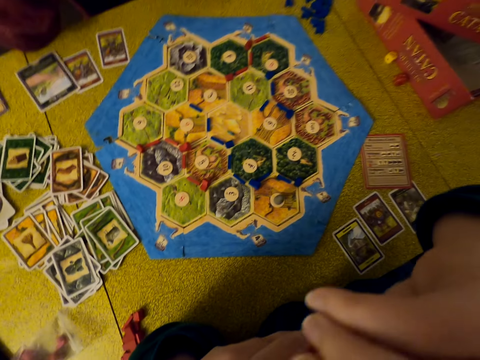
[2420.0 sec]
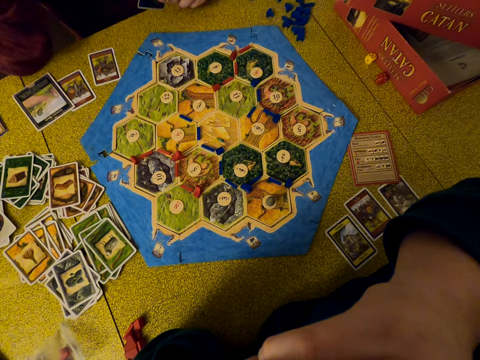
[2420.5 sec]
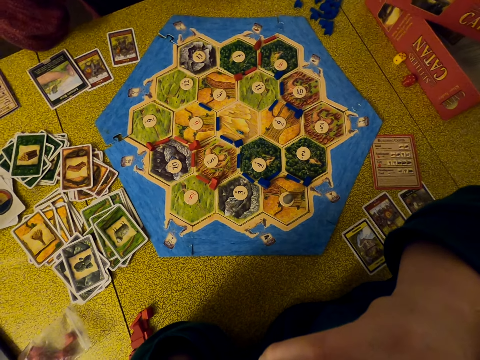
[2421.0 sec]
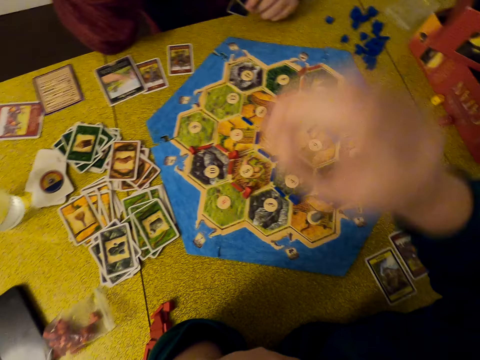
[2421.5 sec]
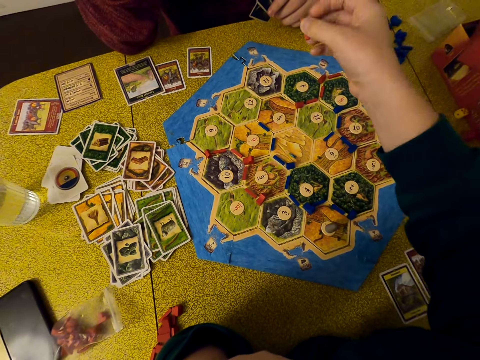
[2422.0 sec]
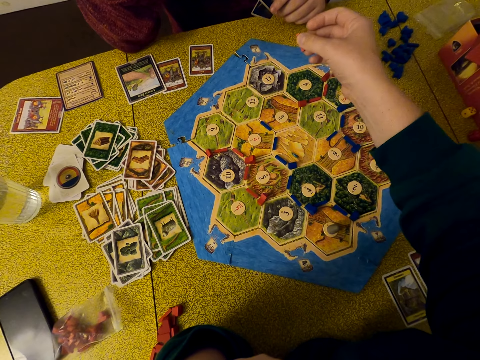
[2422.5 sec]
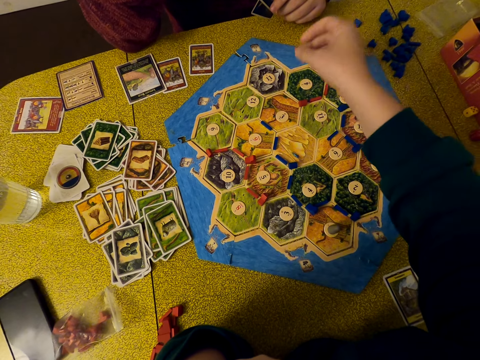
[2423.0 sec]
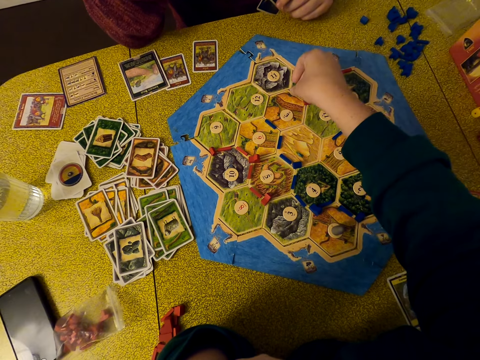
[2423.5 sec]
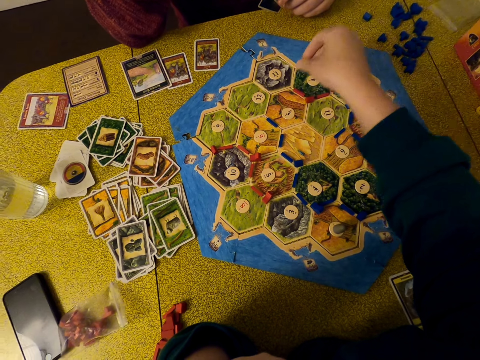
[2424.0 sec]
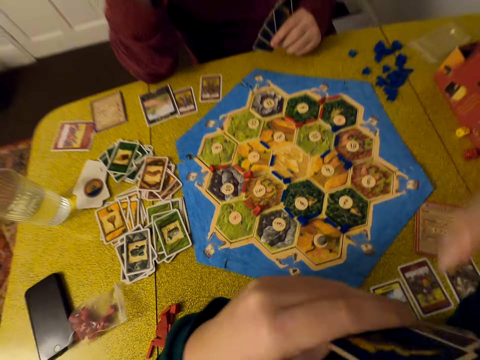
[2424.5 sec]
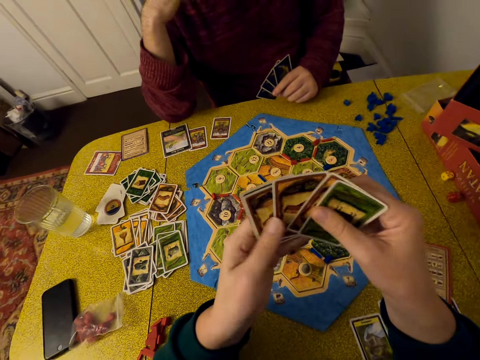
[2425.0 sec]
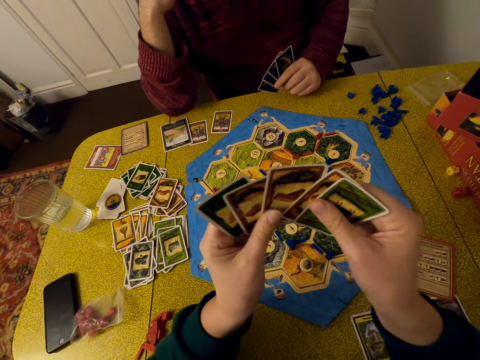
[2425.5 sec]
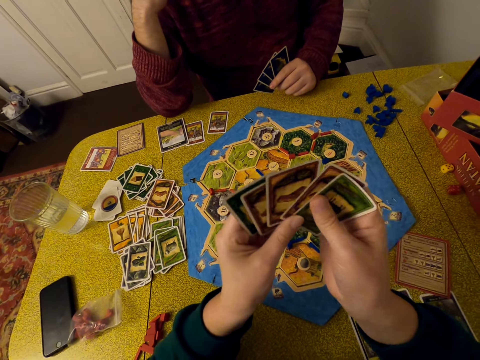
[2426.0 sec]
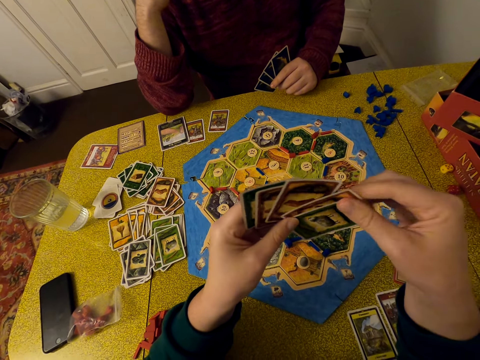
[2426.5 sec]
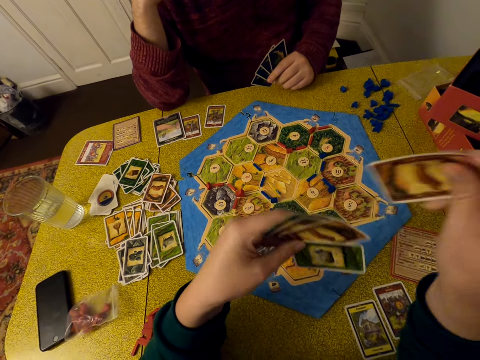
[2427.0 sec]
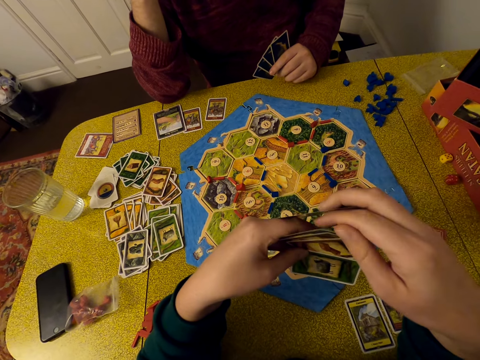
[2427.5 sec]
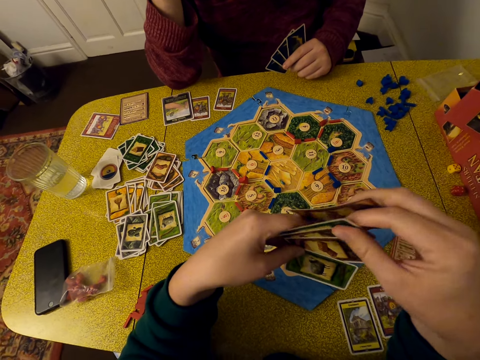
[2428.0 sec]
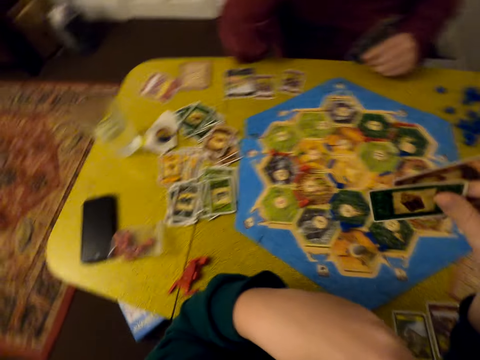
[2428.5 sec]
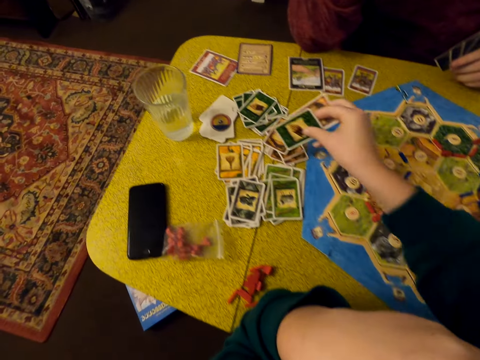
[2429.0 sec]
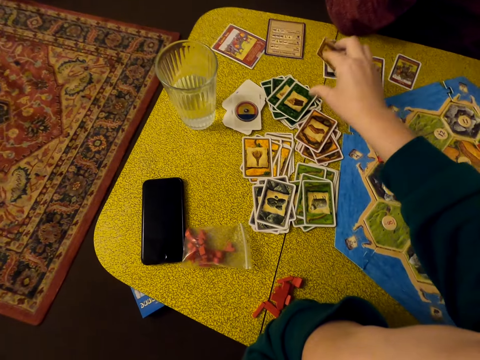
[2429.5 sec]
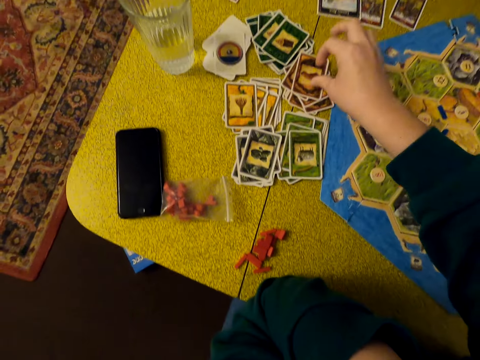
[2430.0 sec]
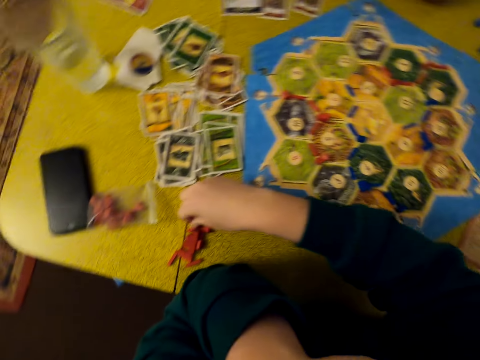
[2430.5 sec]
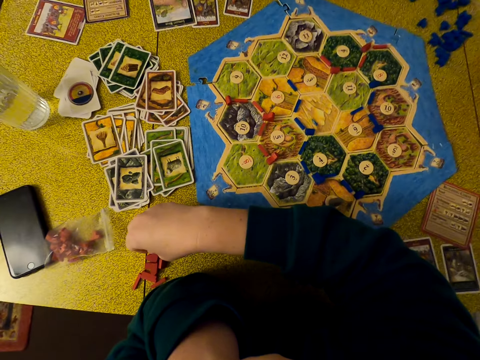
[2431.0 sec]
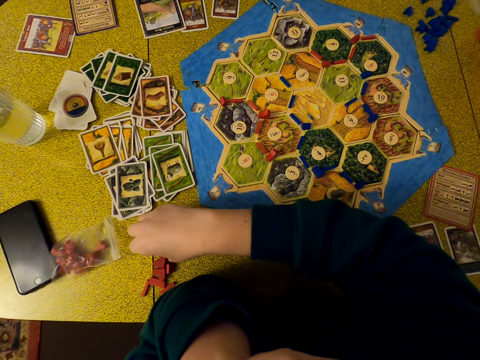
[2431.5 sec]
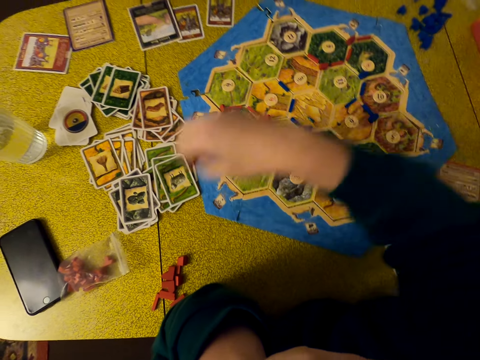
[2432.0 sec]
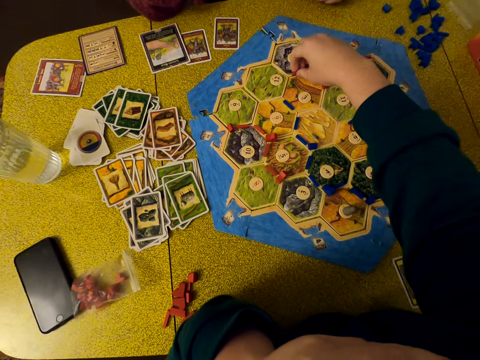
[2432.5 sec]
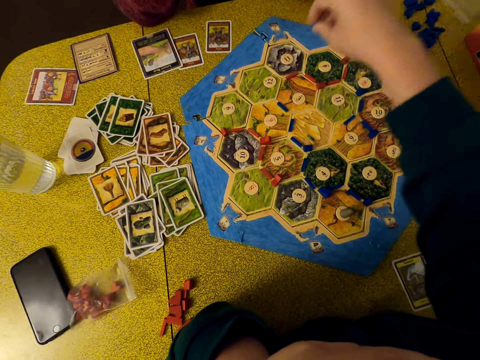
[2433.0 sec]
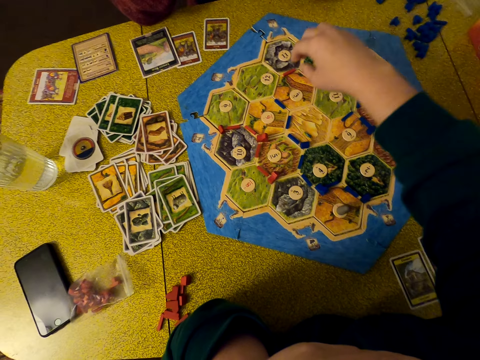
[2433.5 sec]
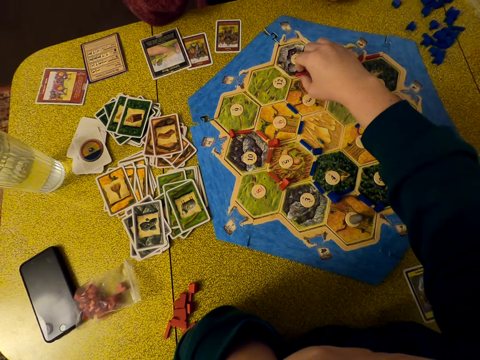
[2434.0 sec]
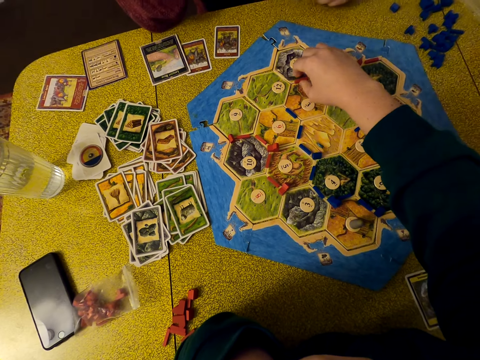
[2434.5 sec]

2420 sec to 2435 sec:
The camera wearer drops the pellet on the table. She shuffles her cards. She selects cards. She collects cards. She distributes cards on the table. She drops a card on the table. She drops another card. She plays a Catan game. She takes a pellet. She puts the pellet on the table.

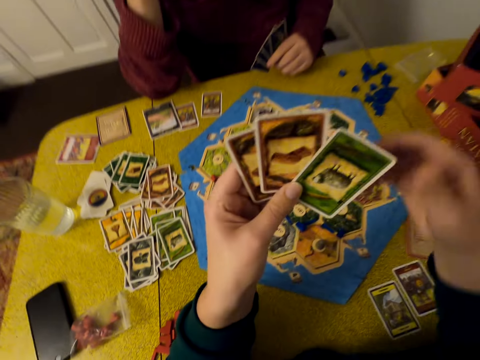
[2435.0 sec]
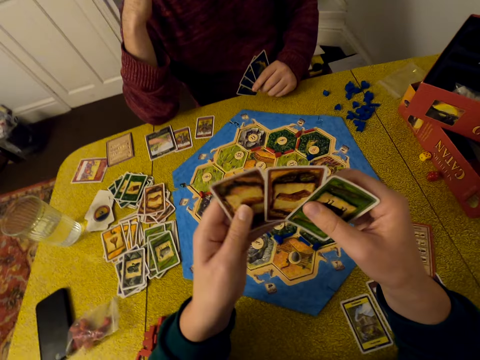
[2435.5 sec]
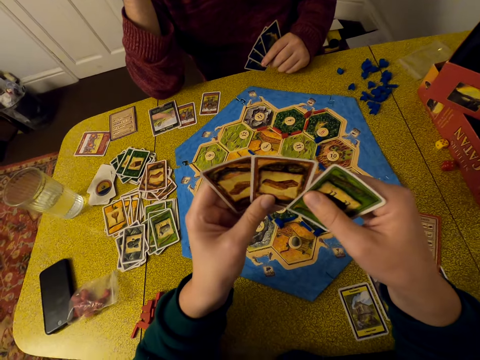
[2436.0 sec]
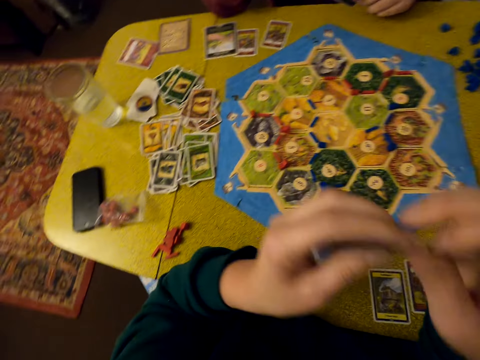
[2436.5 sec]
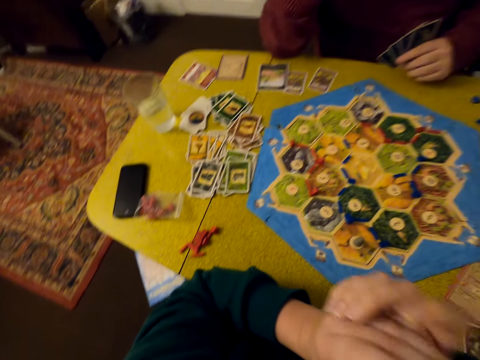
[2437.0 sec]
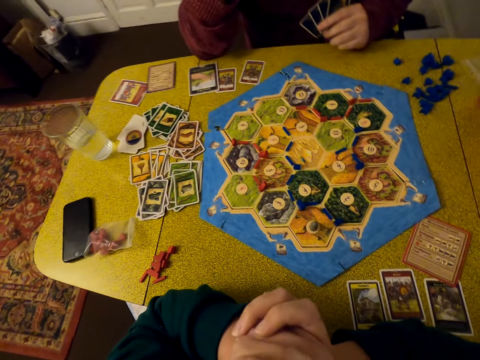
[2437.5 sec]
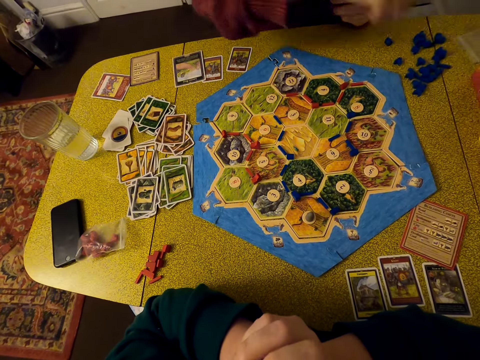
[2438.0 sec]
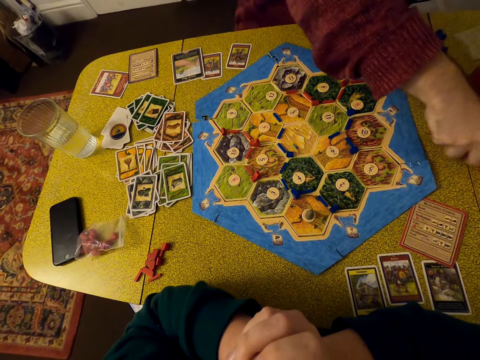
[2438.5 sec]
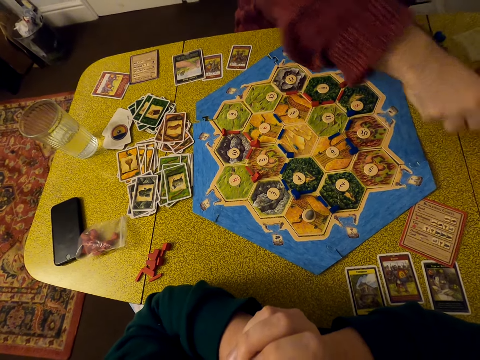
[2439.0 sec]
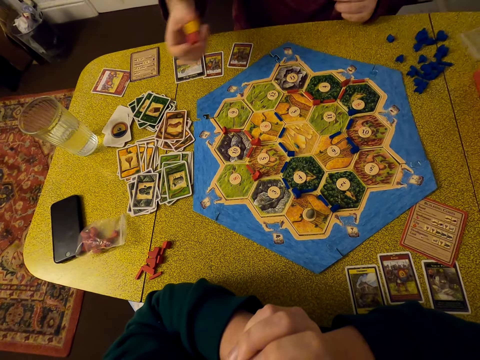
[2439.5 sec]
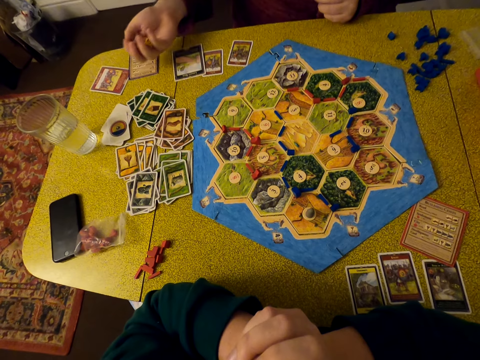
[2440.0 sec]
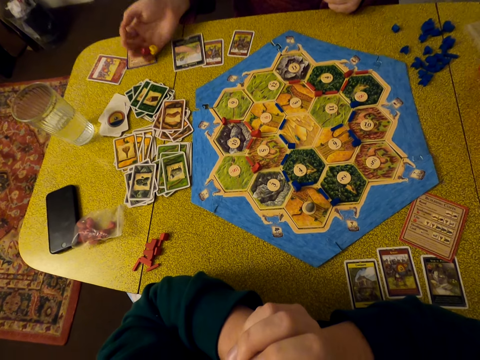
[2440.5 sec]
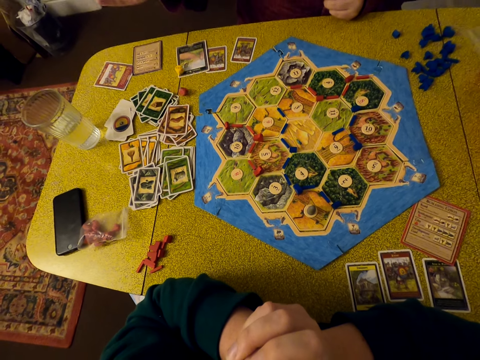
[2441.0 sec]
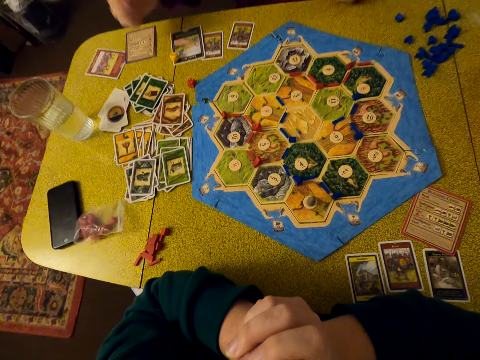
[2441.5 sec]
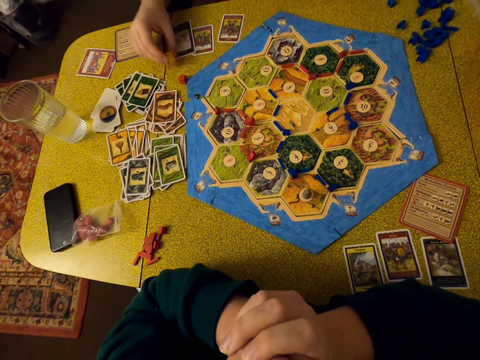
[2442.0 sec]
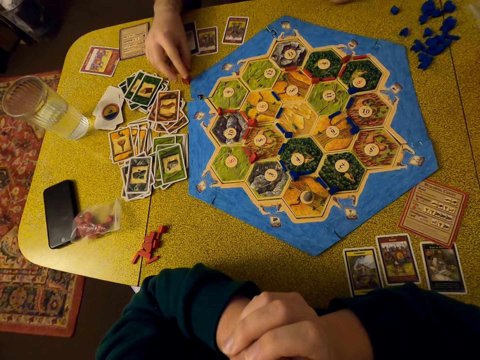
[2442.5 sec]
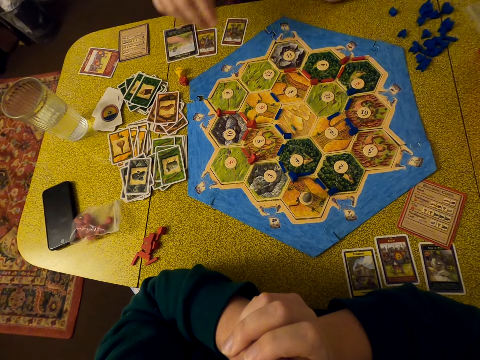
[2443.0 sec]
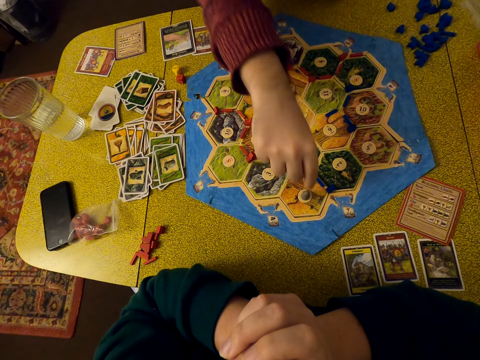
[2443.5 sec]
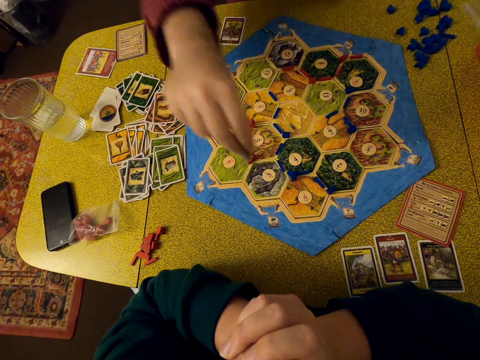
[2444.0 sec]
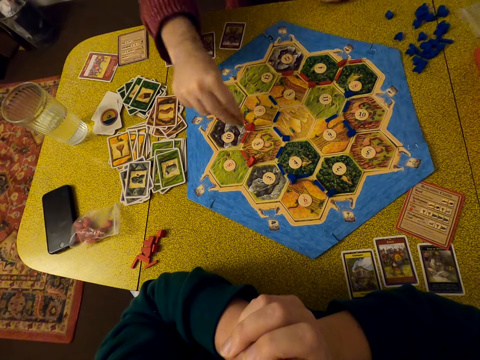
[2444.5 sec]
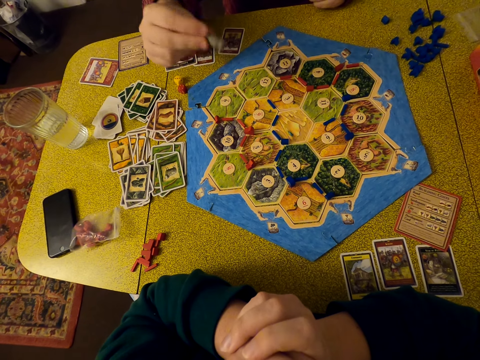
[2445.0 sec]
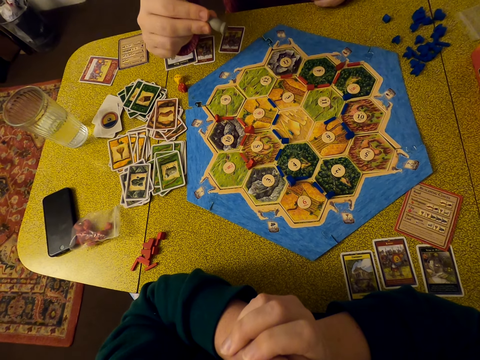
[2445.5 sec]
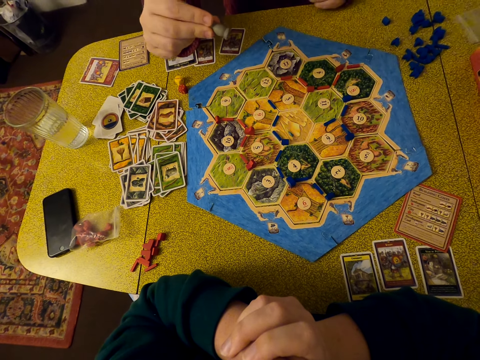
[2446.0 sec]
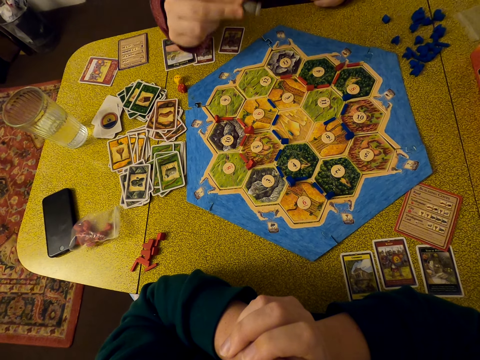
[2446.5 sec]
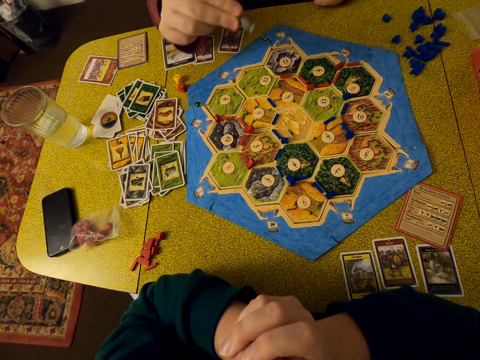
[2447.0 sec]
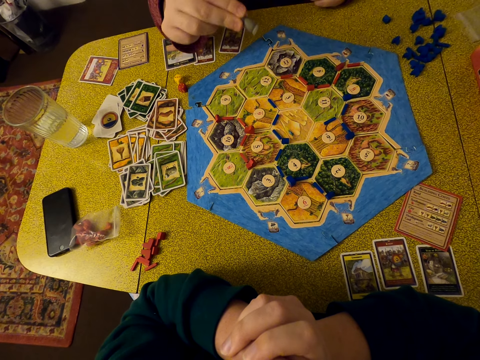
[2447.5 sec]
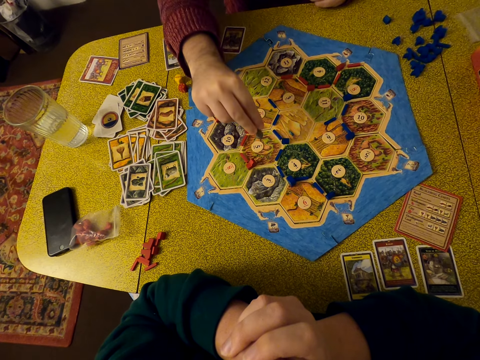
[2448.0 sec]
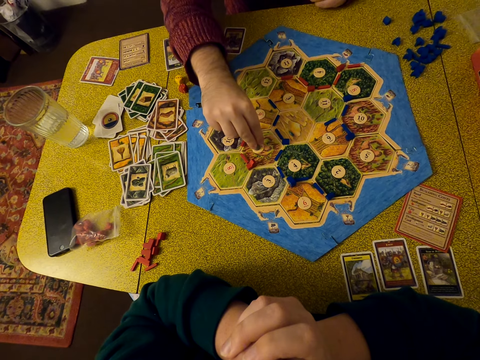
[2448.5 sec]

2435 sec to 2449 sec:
The camera wearer selects cards. She holds her cards. A person throws numbers. The person collects the dice, shakes the dice and drops the dice on the table. The person plays a Catan game. The person moves a die on the table. The person lifts a pellet. A man shakes his hand.
